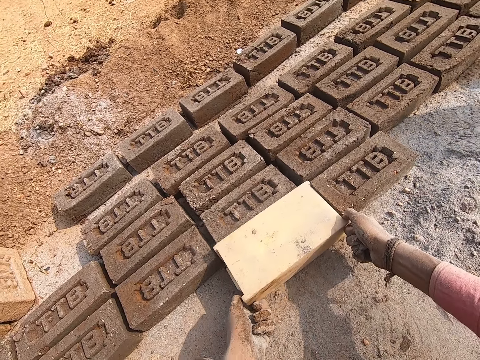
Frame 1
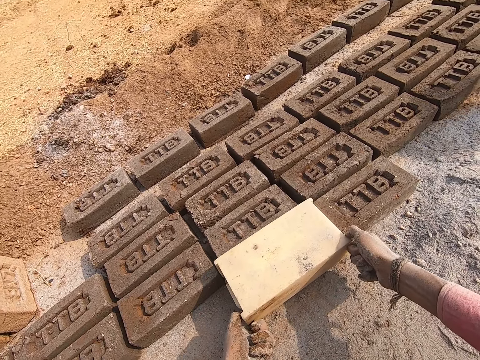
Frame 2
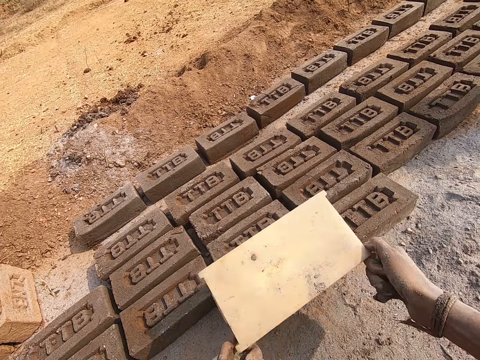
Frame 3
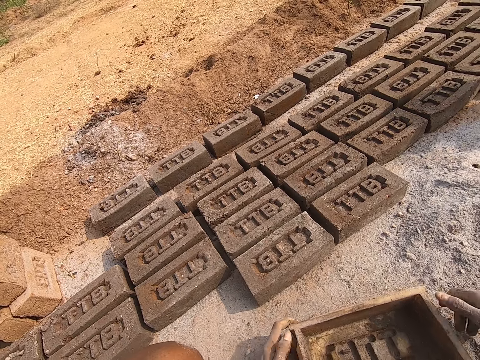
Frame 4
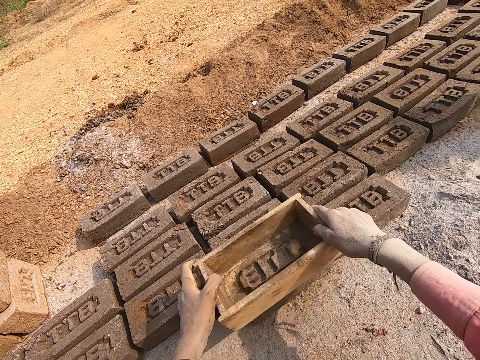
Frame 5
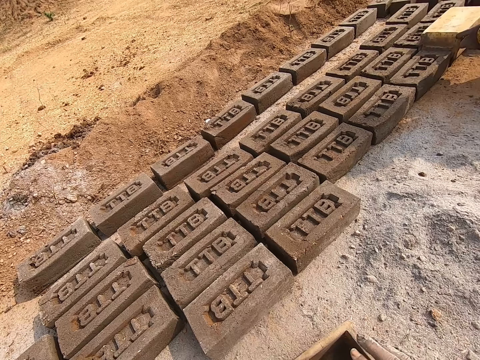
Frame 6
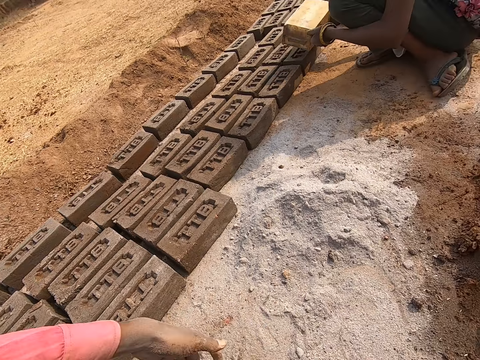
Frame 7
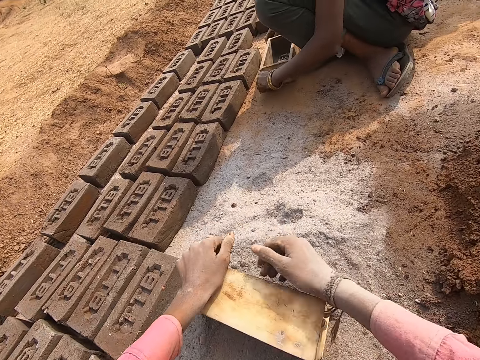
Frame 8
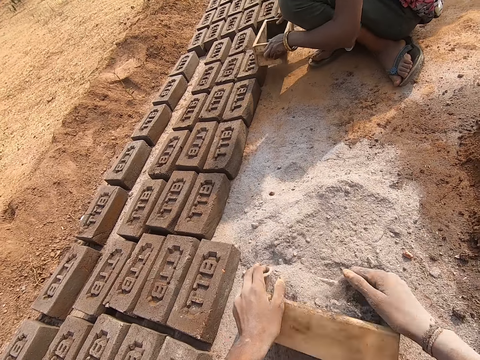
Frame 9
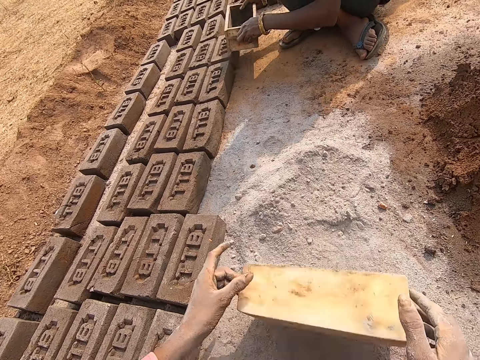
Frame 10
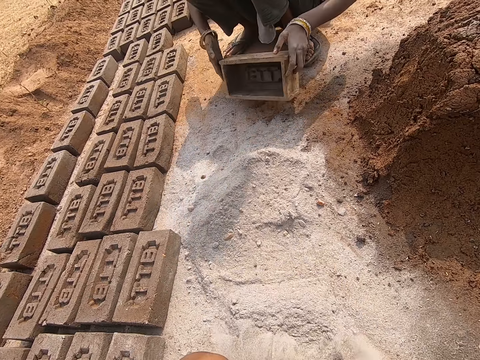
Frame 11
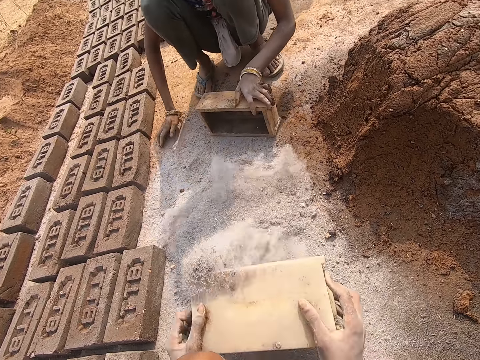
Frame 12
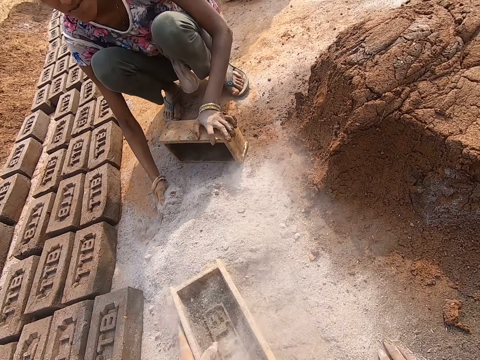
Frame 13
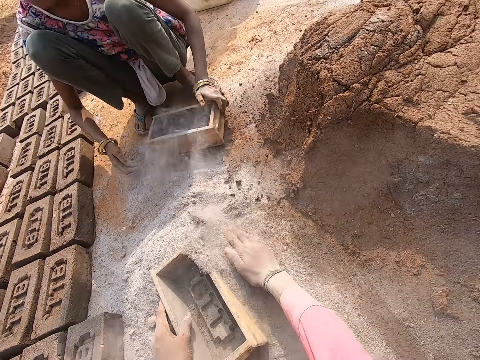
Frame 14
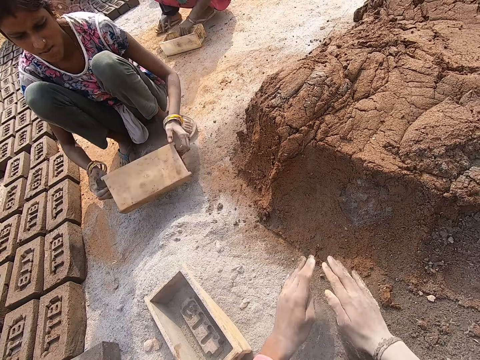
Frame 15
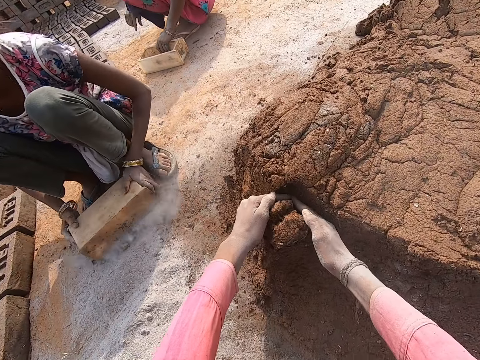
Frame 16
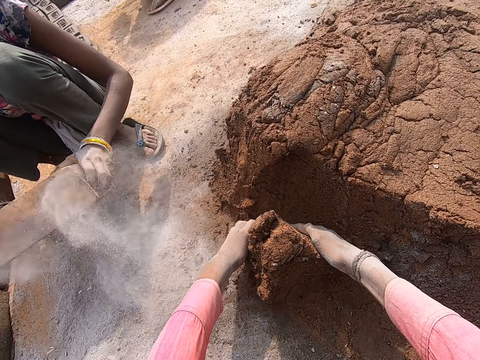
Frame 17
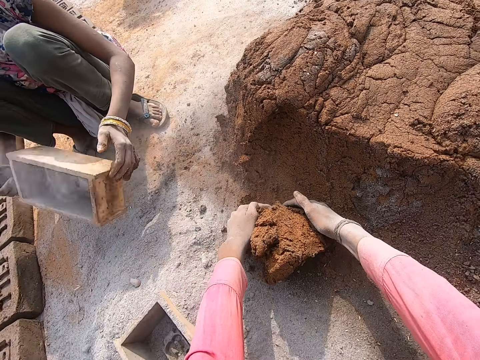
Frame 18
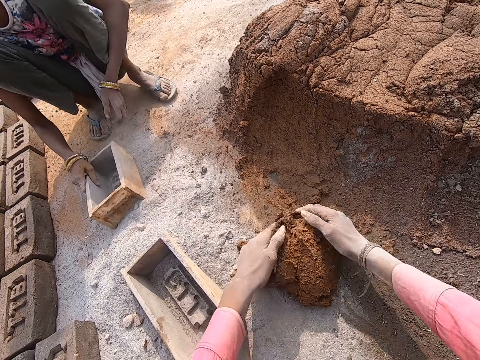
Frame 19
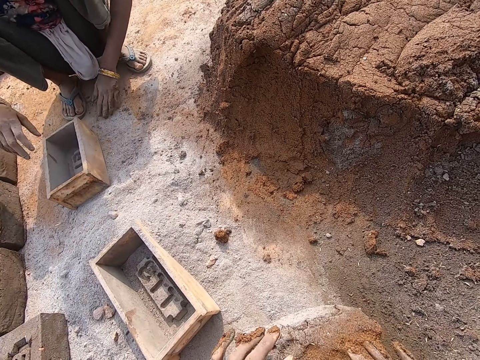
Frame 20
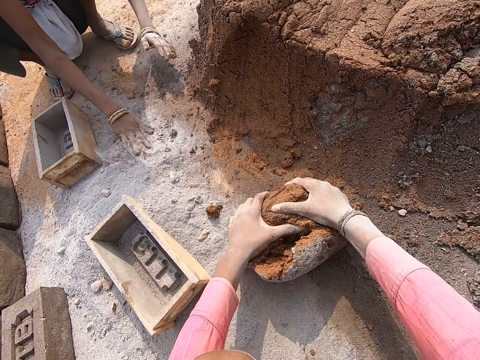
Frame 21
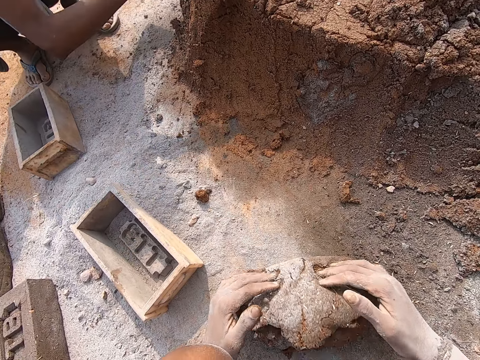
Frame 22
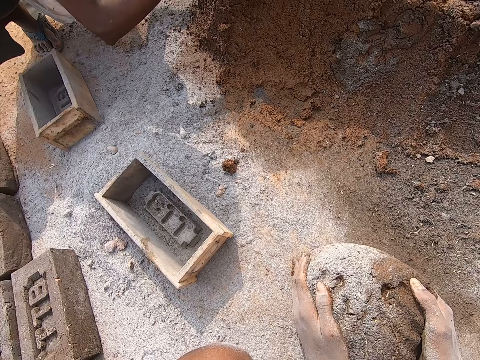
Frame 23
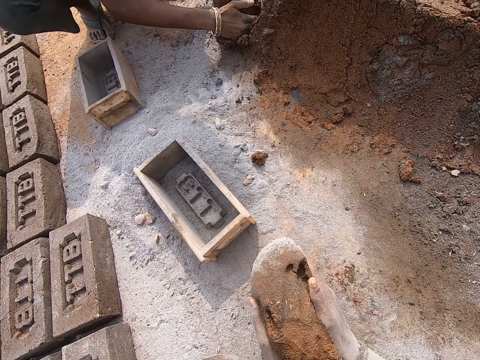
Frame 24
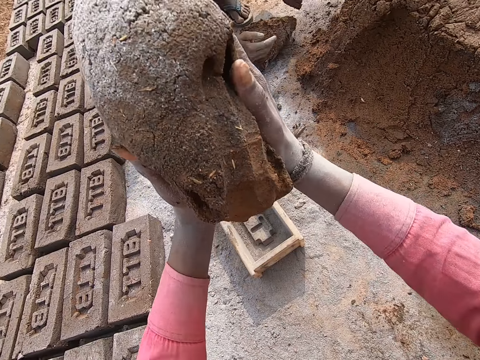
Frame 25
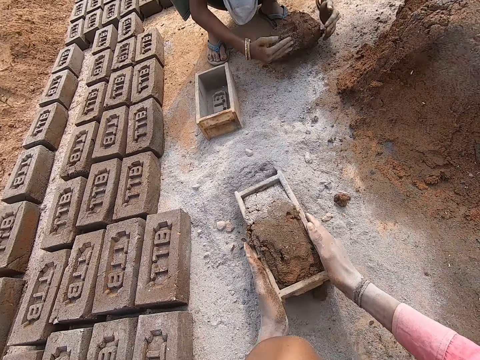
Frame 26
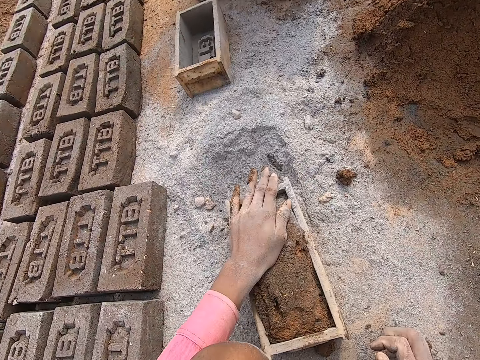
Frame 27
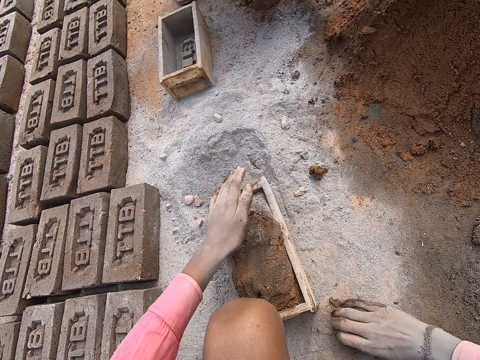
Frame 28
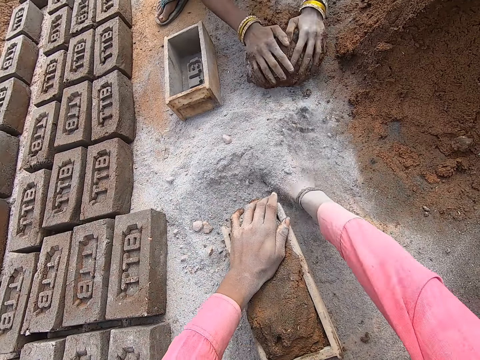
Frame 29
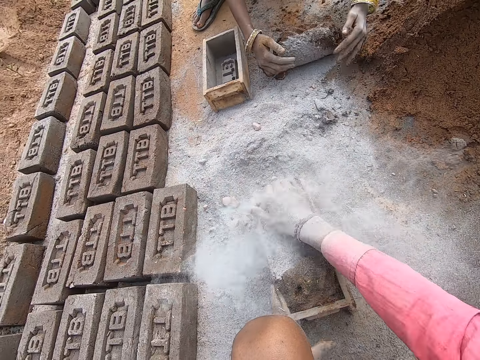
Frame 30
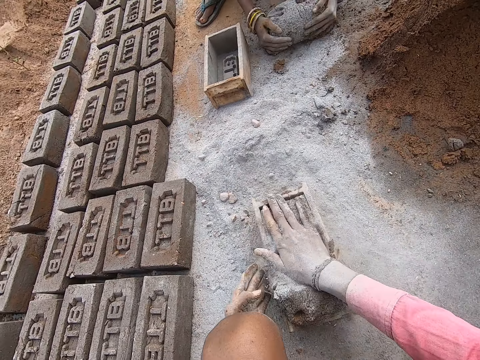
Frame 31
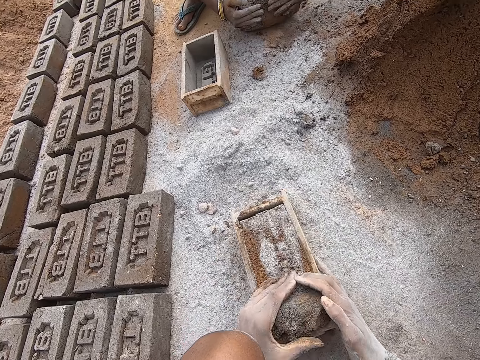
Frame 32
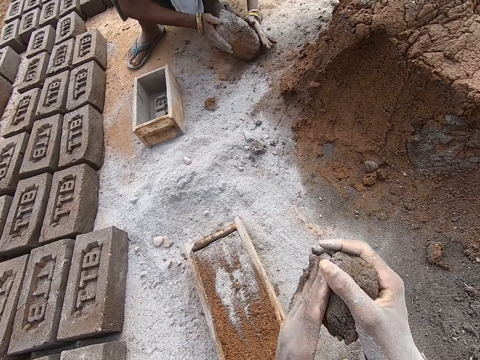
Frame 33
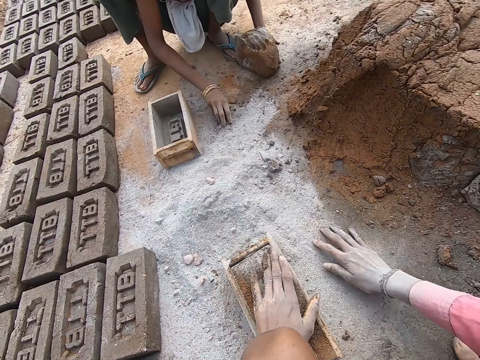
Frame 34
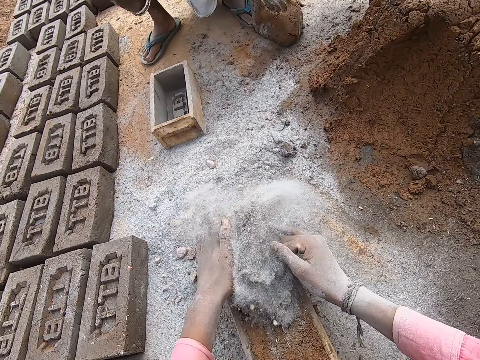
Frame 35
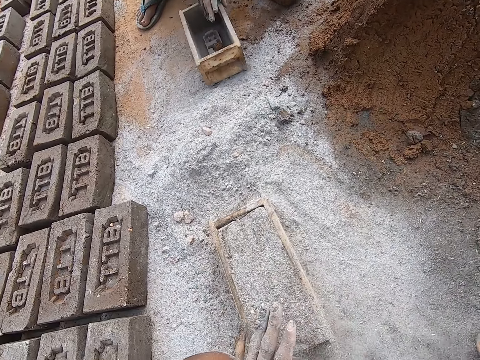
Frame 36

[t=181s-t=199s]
The camera wearer lays the brick on the ground. They put dust particles in a box. They pick up mud. They put the mud inside the box. They make a brick.

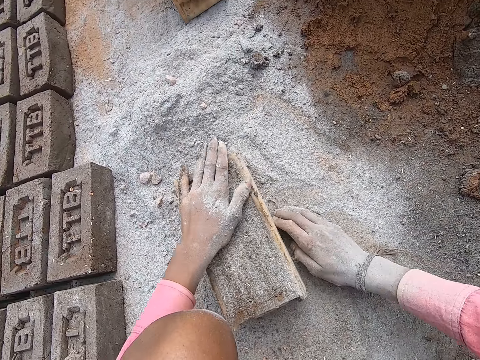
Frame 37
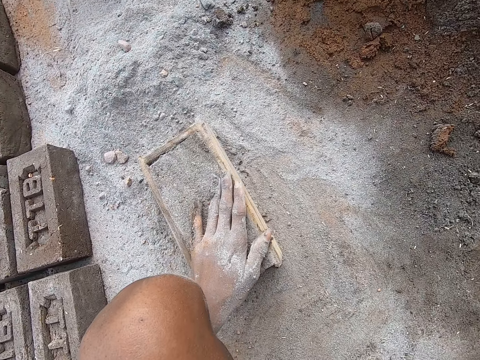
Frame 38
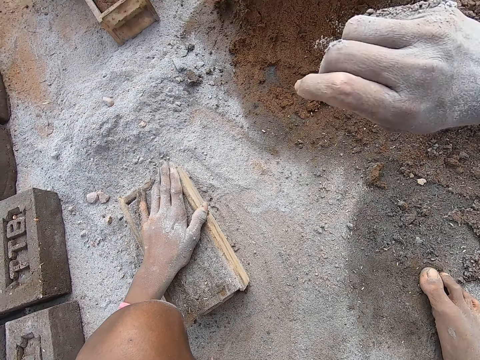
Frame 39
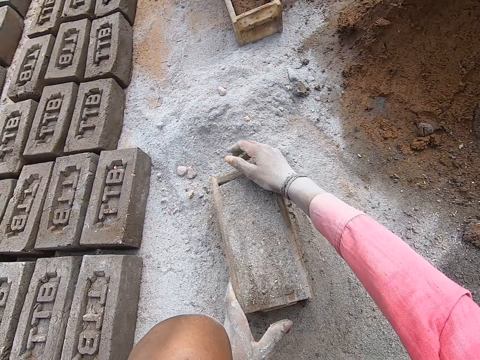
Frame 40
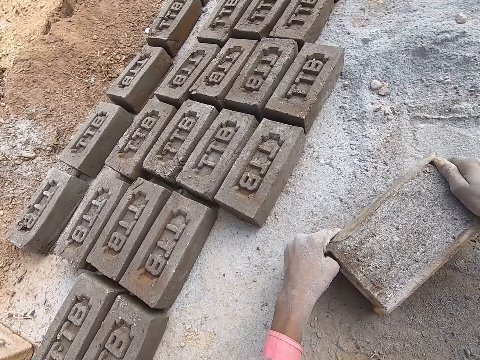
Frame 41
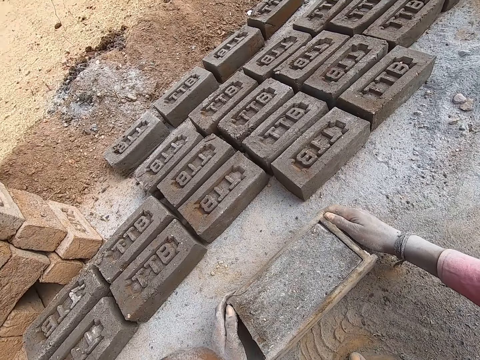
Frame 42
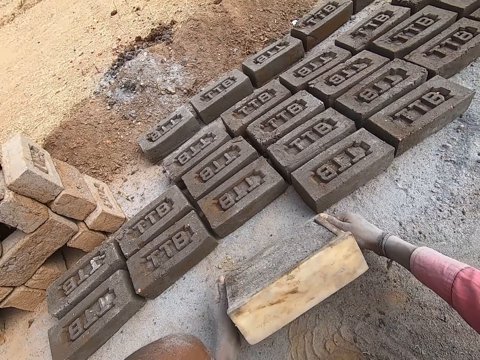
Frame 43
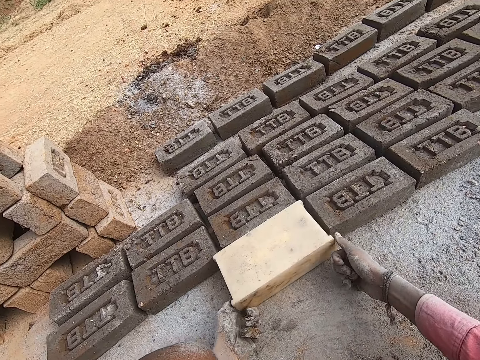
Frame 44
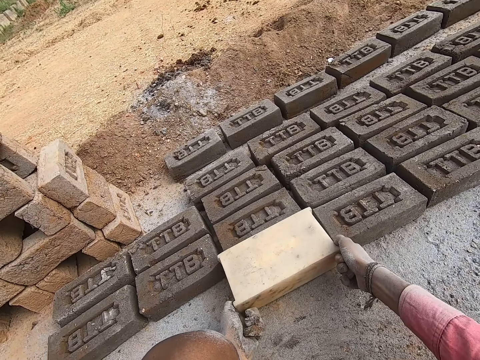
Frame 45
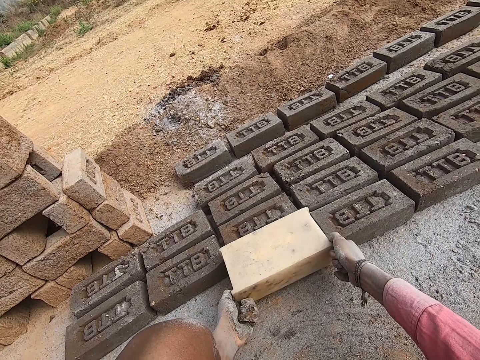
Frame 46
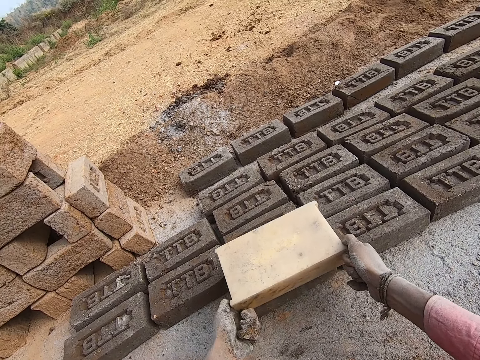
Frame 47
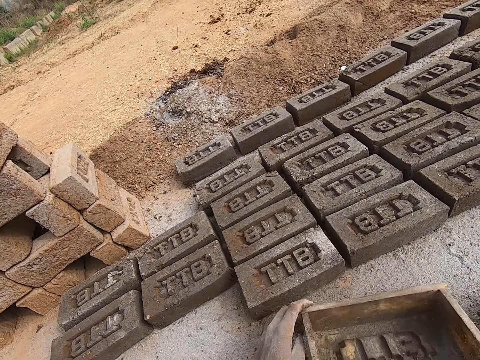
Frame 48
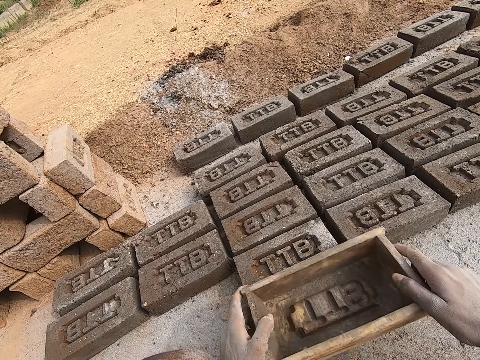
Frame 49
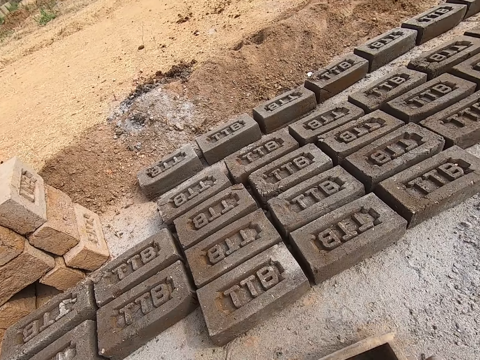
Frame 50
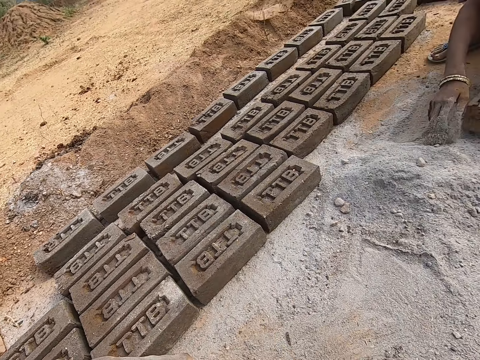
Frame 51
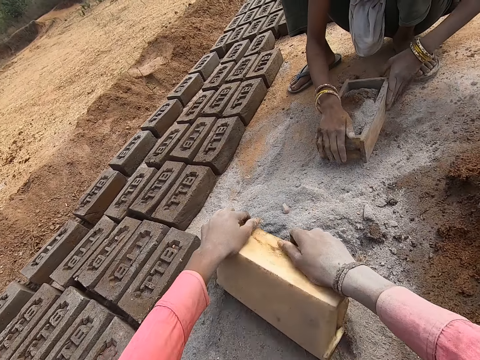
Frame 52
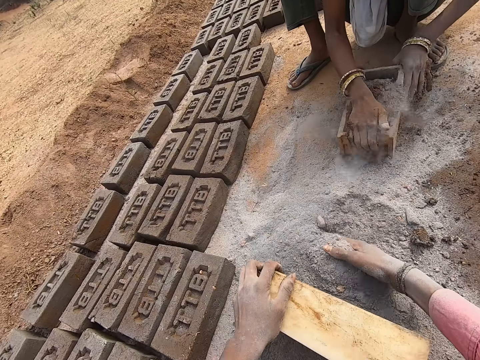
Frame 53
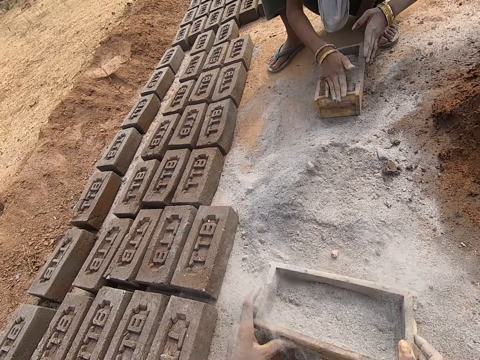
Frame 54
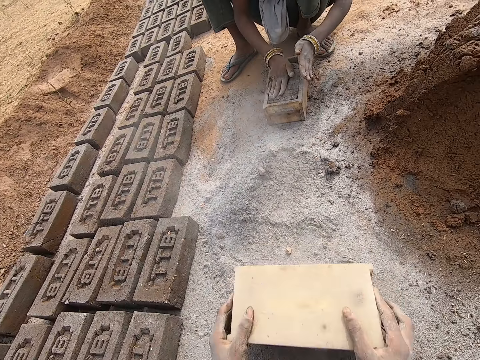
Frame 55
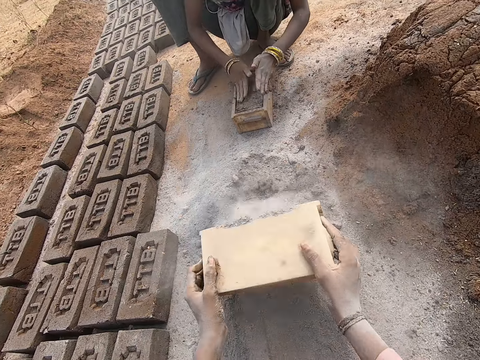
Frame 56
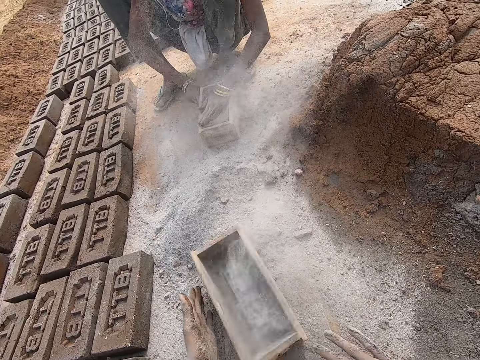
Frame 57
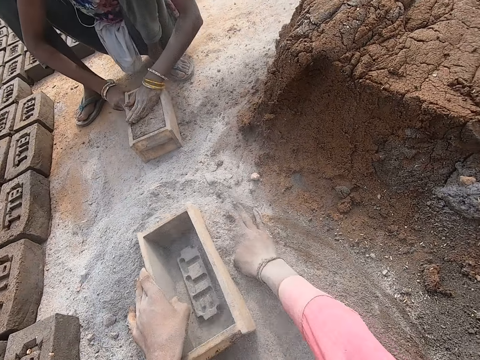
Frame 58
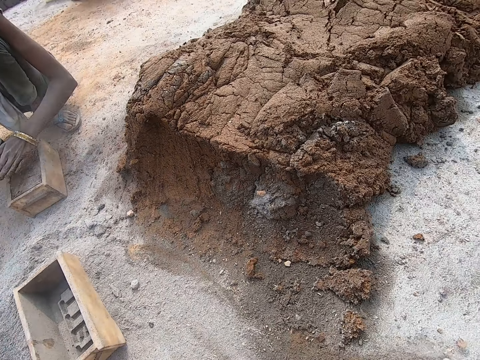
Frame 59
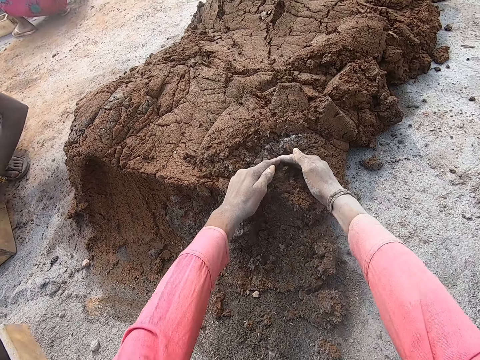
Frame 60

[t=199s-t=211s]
The camera wearer puts a brick down. They put dust particles in a box.
